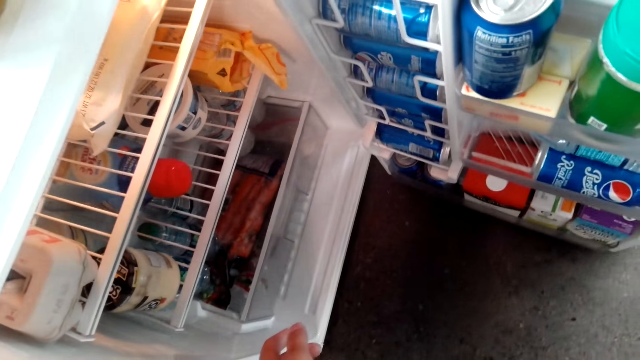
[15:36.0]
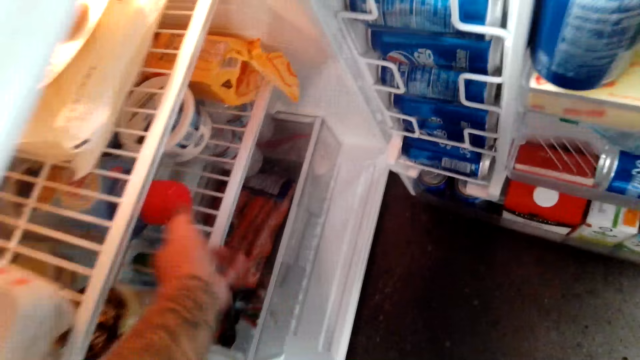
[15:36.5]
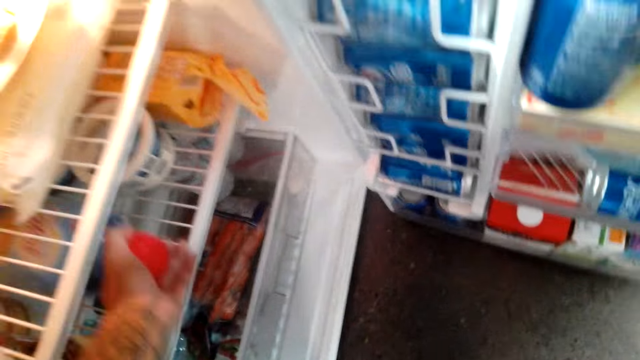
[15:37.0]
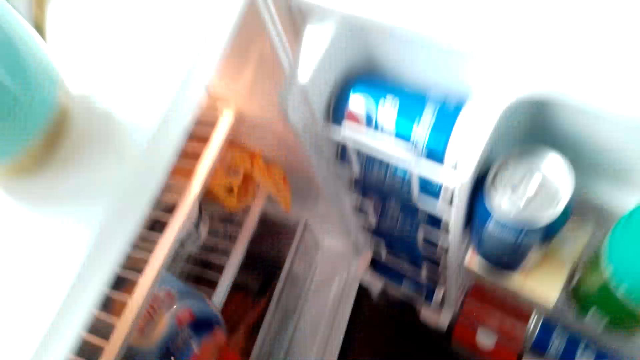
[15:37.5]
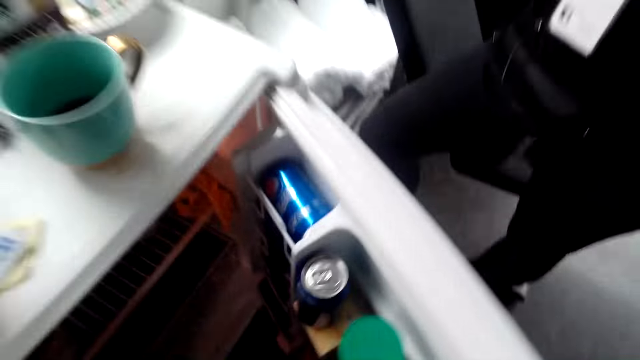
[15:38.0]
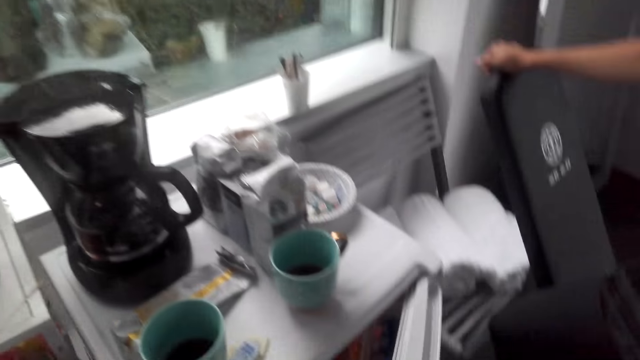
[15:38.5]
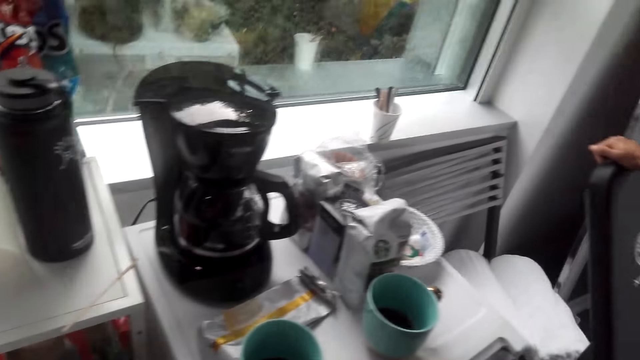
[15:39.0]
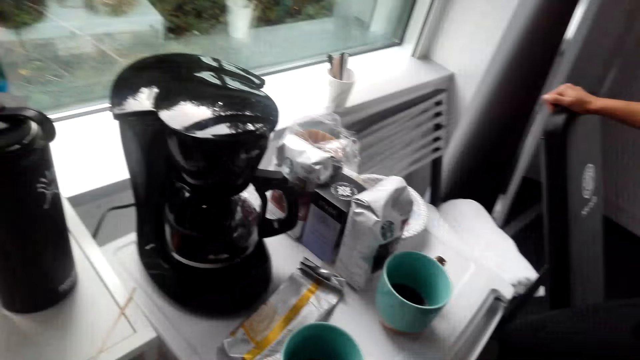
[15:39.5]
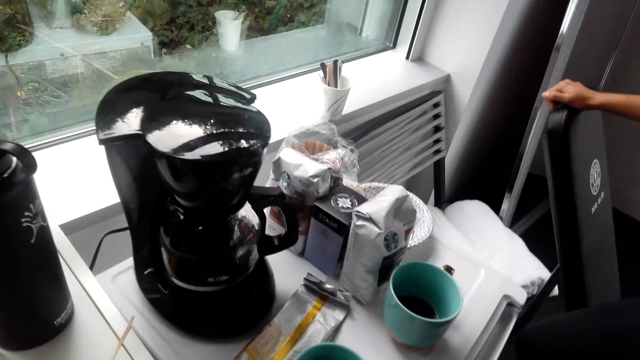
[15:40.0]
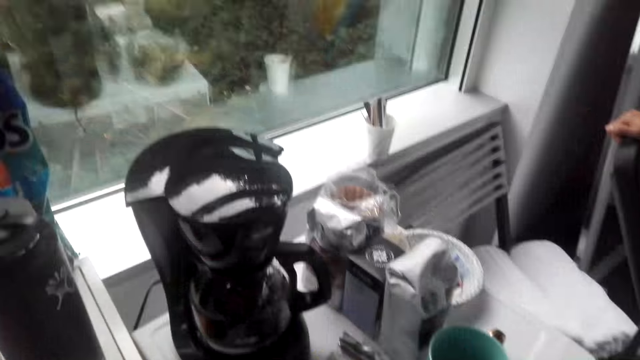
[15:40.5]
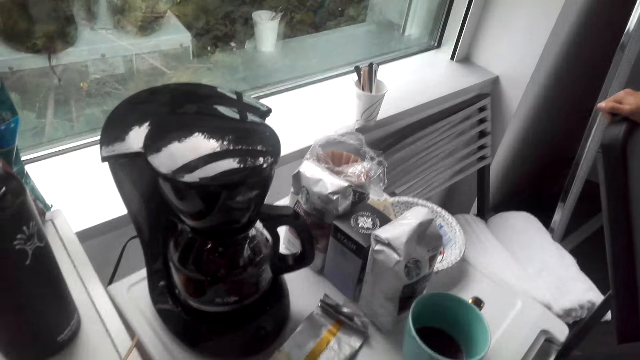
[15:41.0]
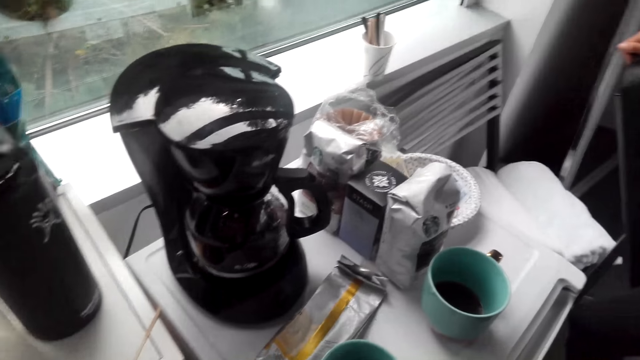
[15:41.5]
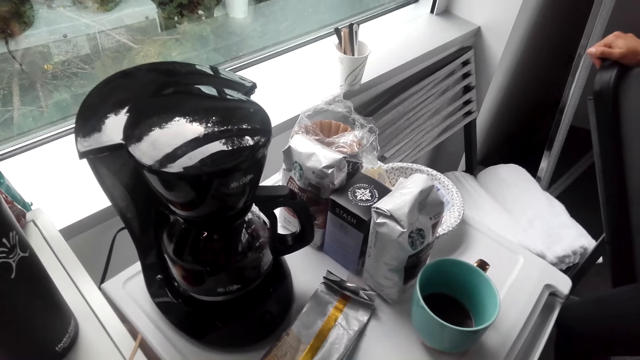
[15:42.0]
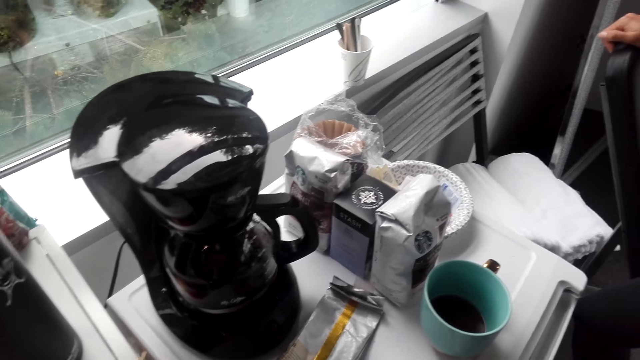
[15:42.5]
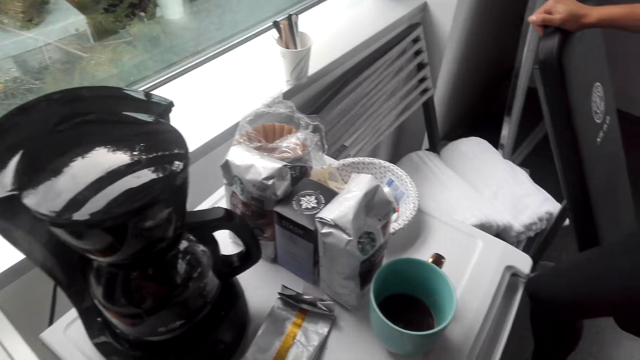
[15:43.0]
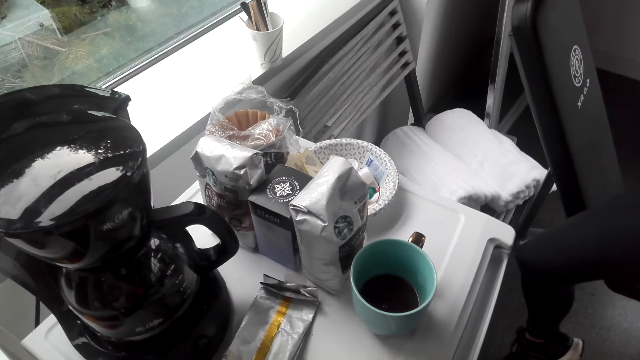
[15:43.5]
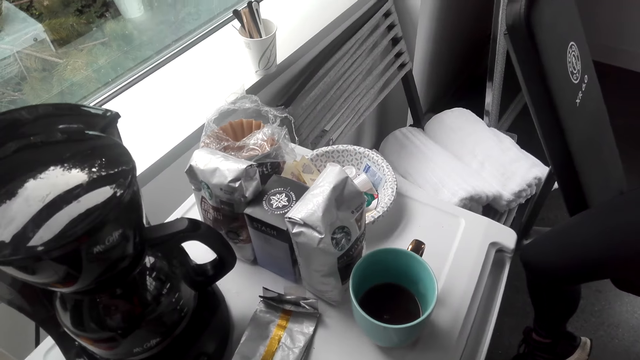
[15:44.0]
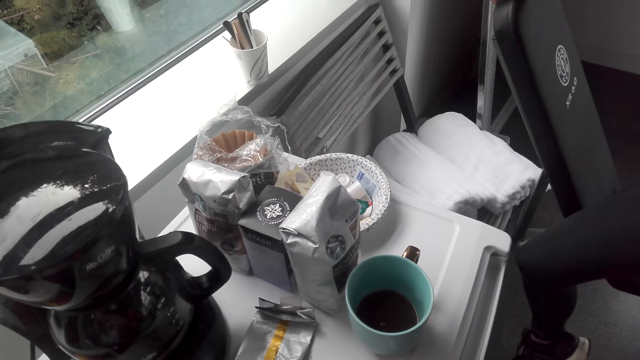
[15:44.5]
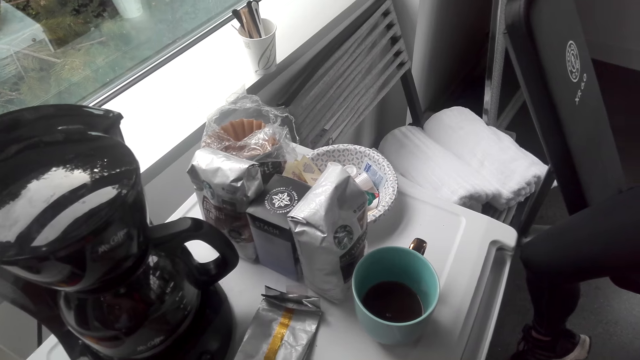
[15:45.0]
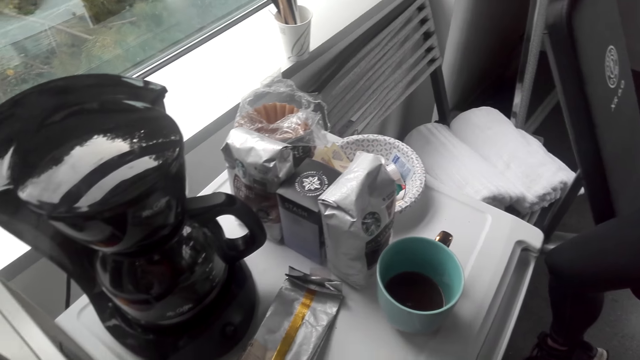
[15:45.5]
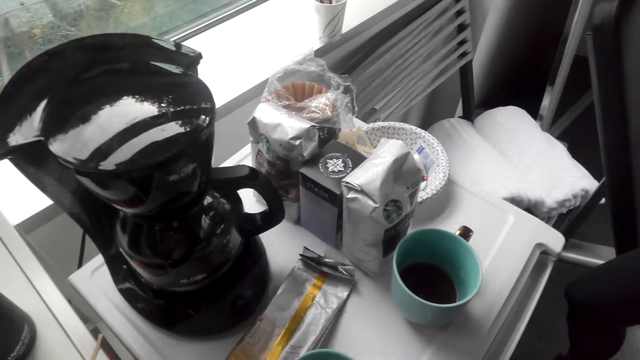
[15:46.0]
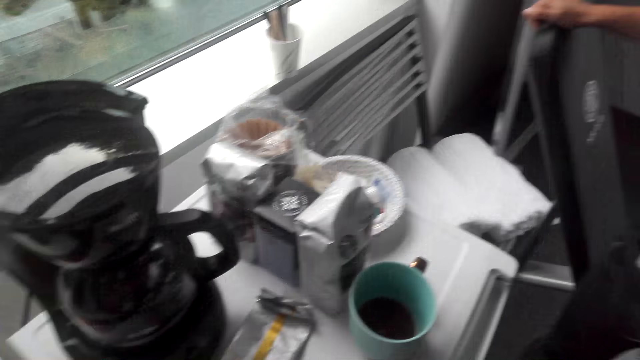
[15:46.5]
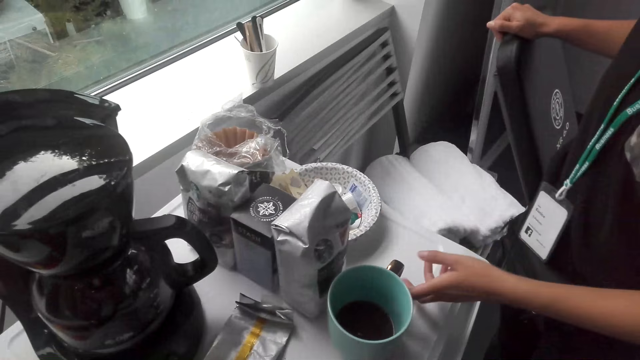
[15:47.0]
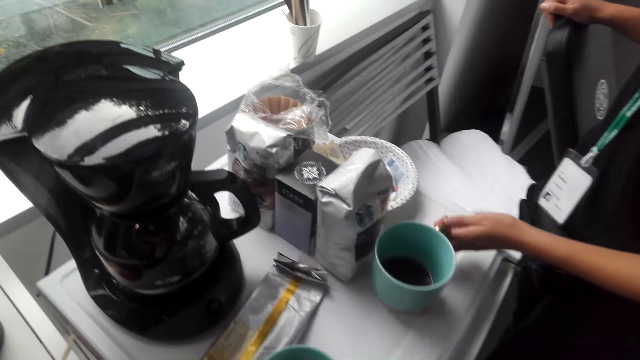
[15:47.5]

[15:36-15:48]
The camera wearer closes the fridge. They collect a milk bottle. They interact with a lady. They do something. The lady moves her mug.

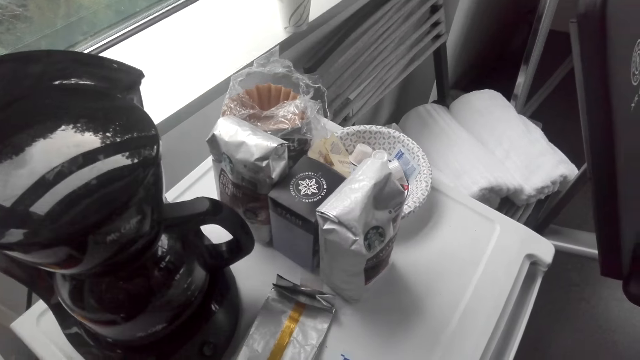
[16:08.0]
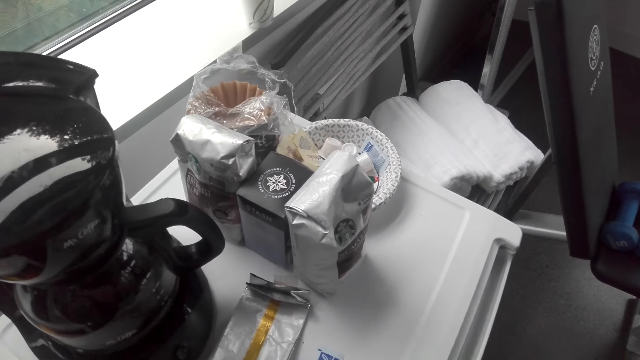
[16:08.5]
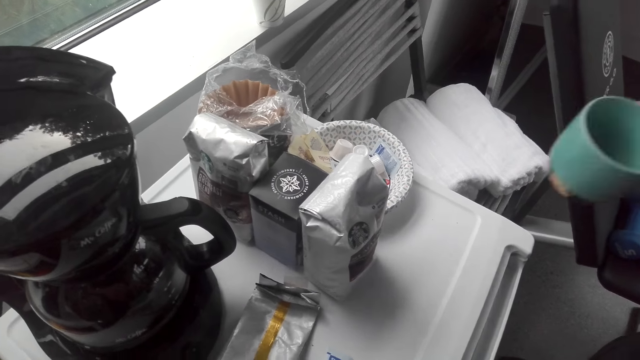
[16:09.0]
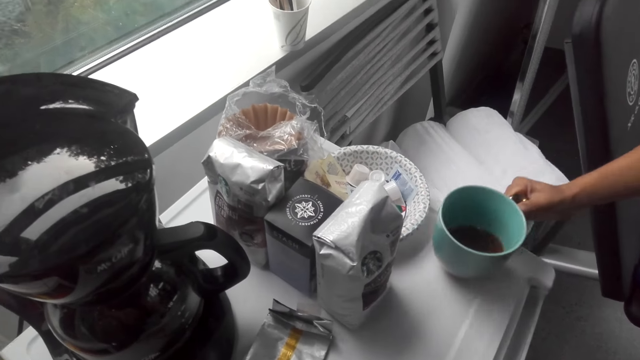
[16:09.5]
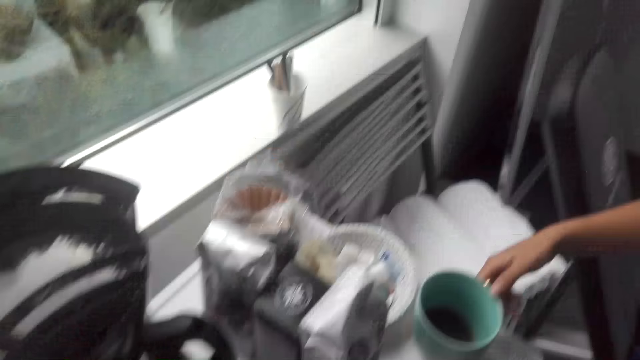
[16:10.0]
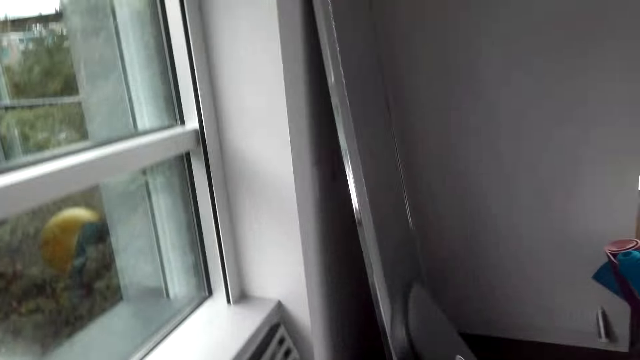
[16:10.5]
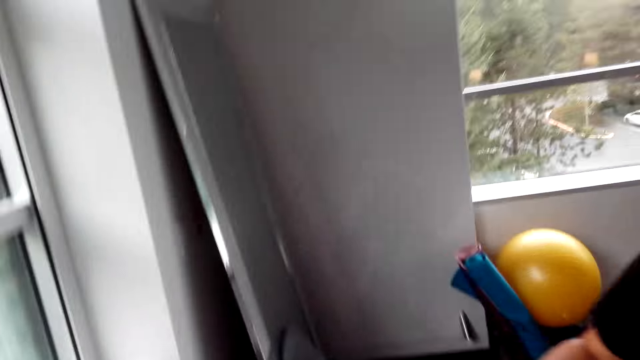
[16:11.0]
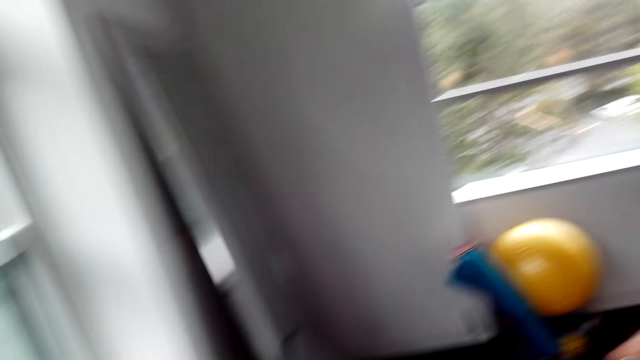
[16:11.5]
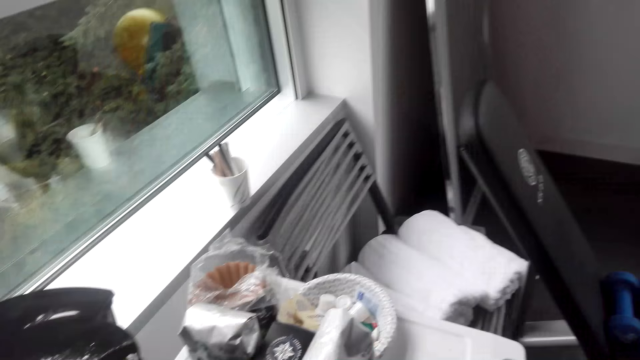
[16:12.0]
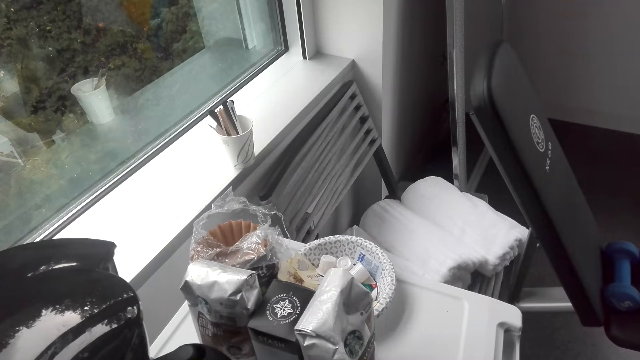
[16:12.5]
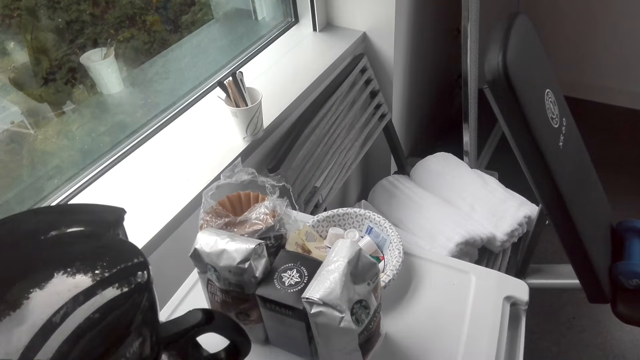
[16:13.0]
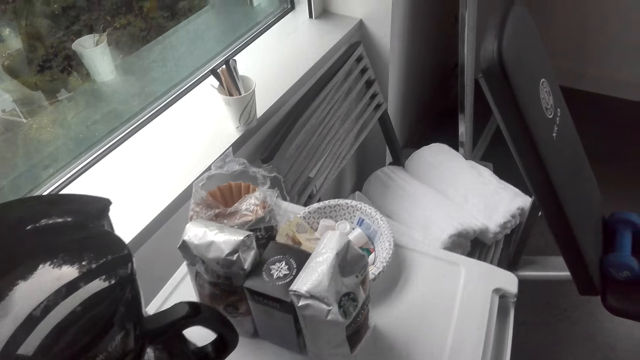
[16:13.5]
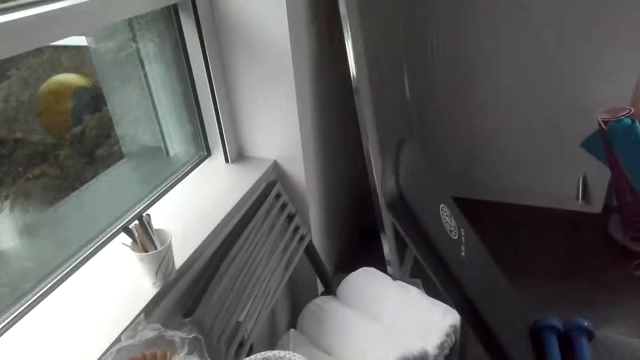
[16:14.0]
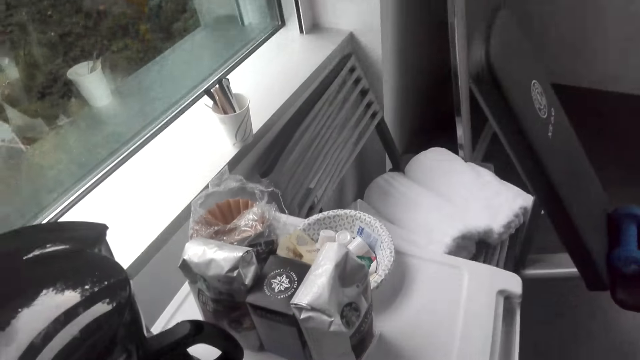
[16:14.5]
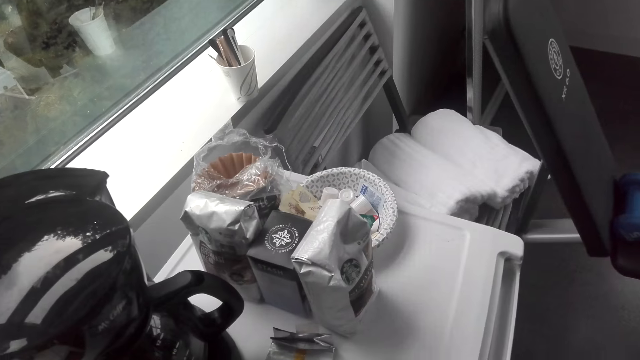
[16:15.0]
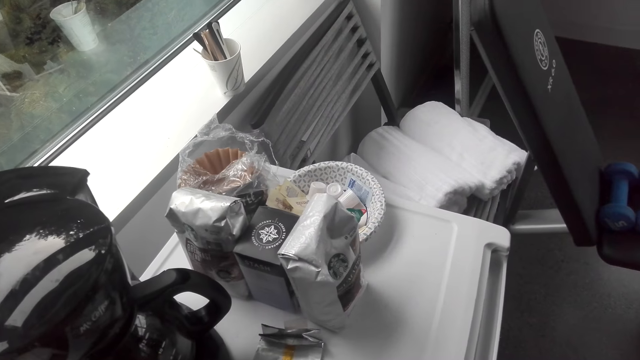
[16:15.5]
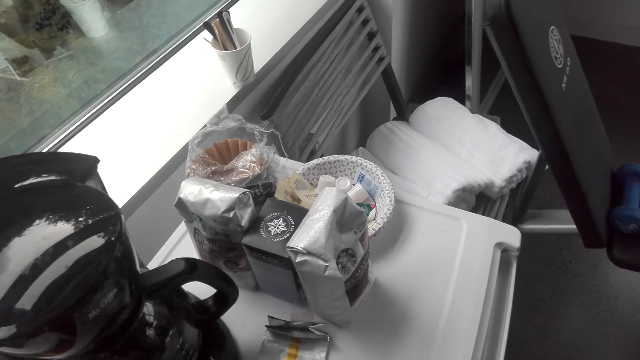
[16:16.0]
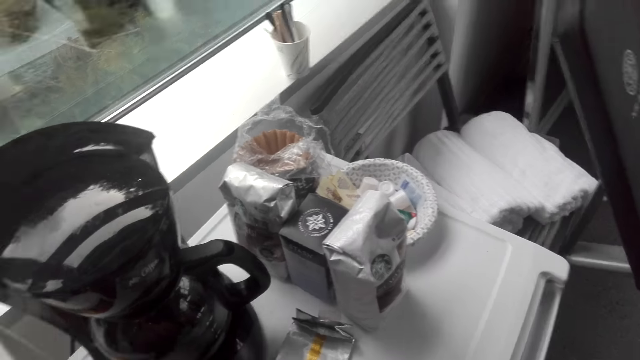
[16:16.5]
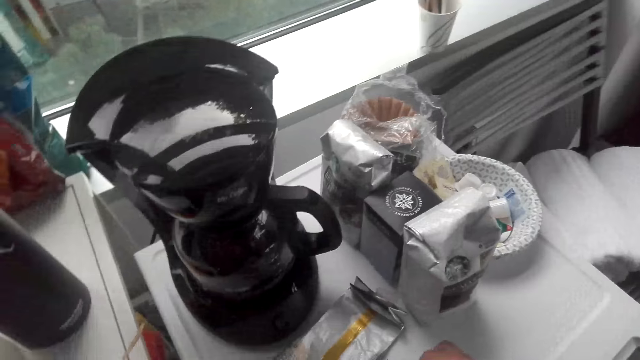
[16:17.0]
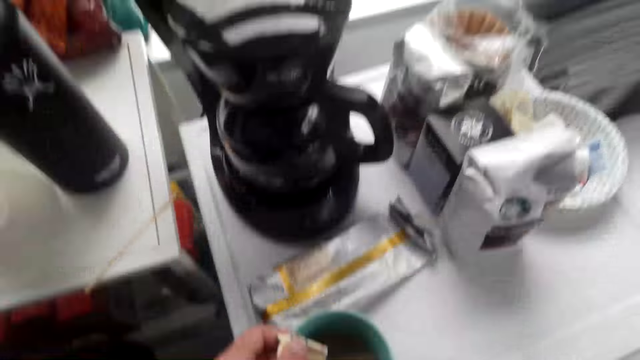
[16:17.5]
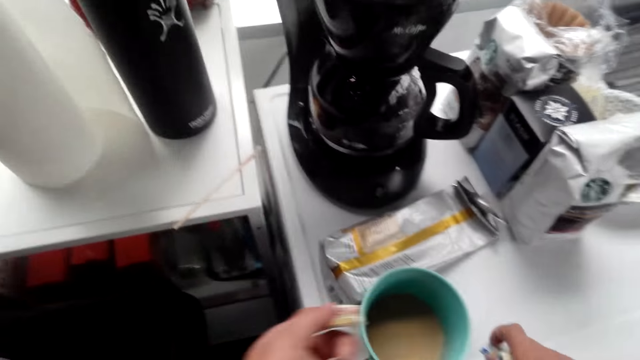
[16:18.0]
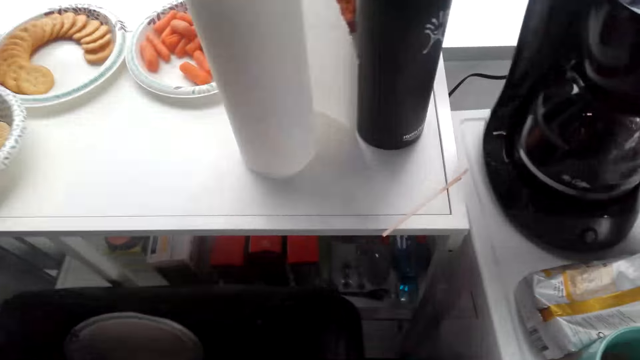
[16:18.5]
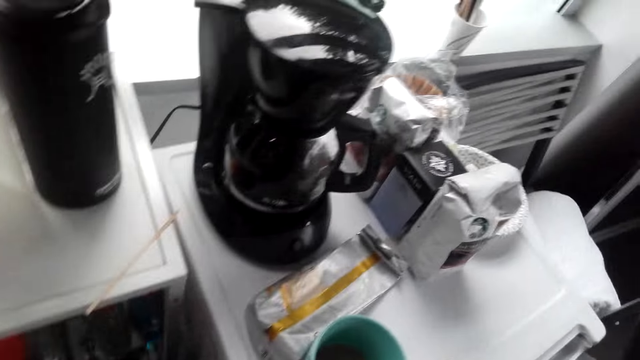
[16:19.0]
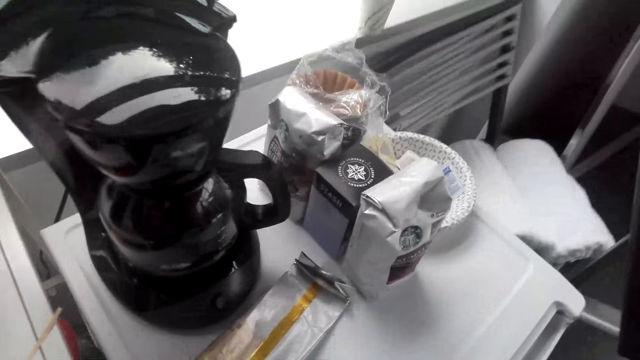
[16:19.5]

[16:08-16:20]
A lady puts a cup on the counter top or fridge. The camera wearer interacts with the lady. They look around. They look around again. They do something.
